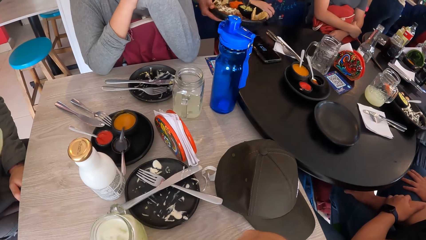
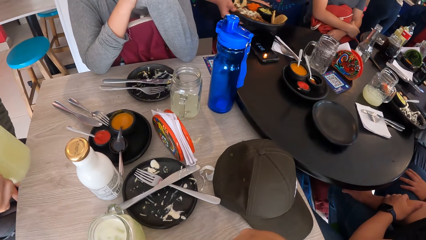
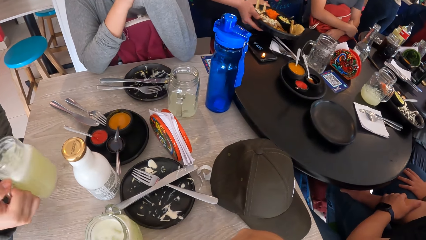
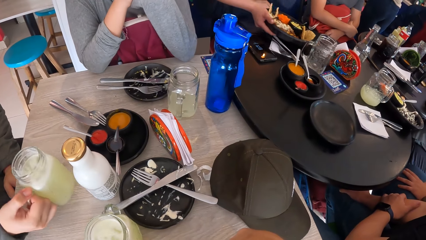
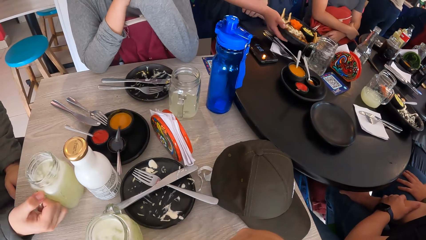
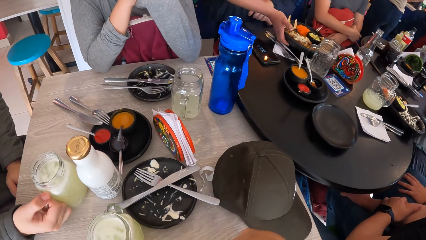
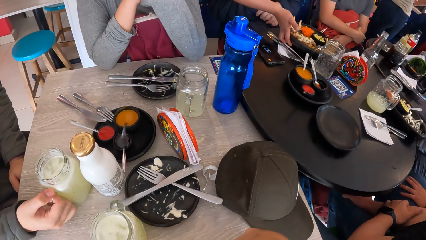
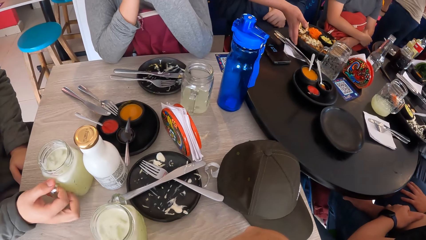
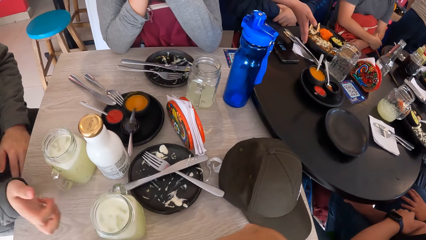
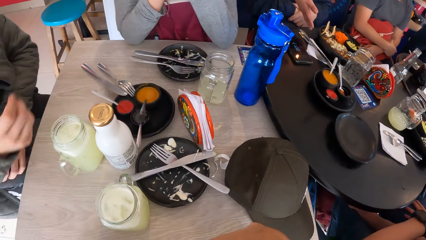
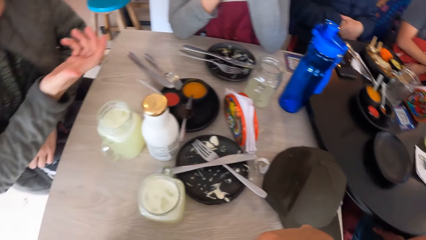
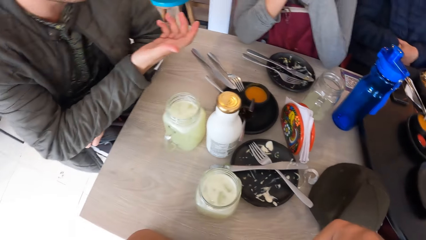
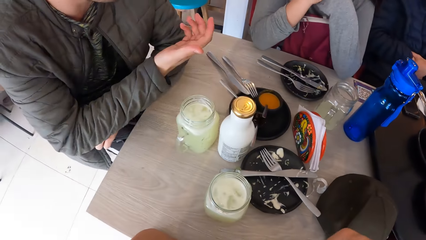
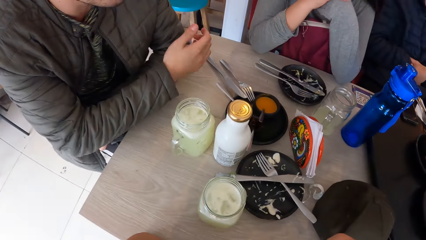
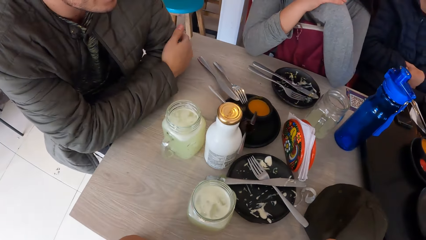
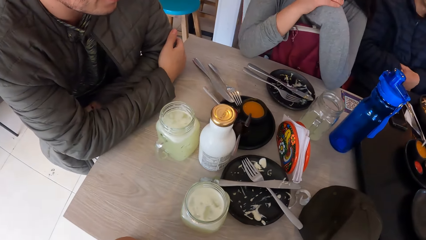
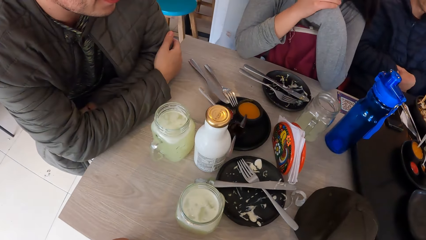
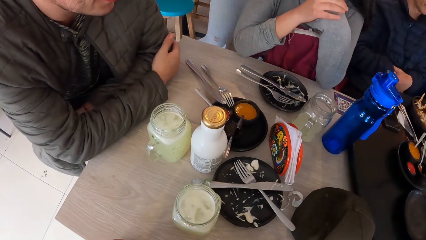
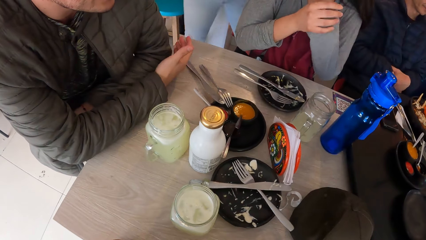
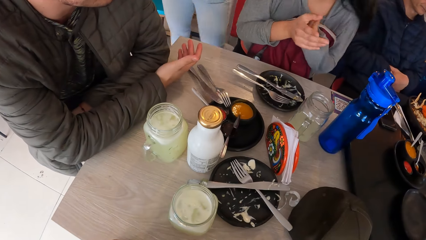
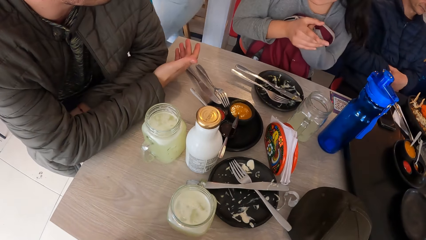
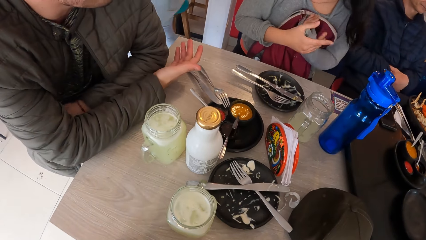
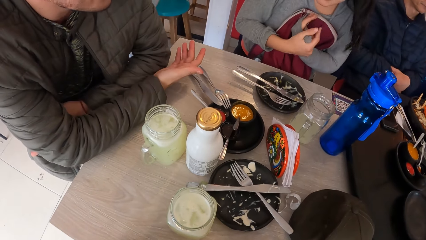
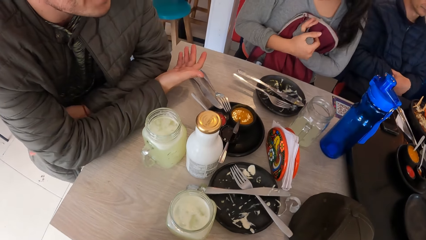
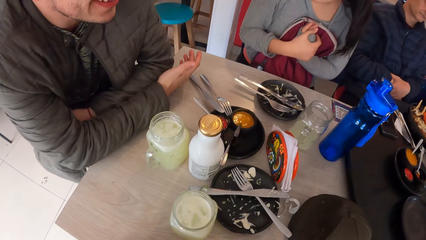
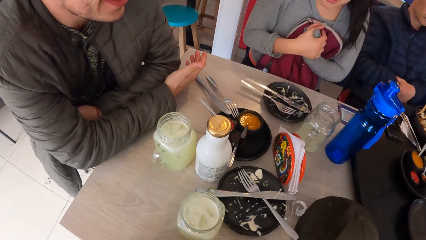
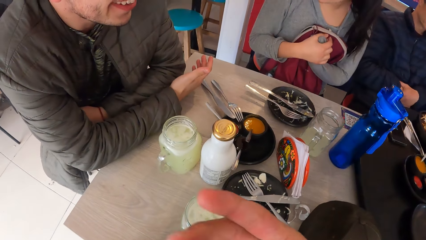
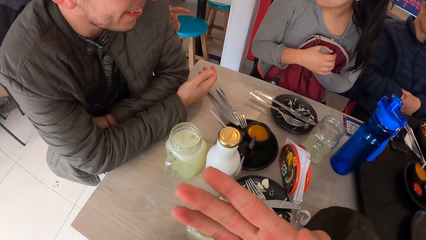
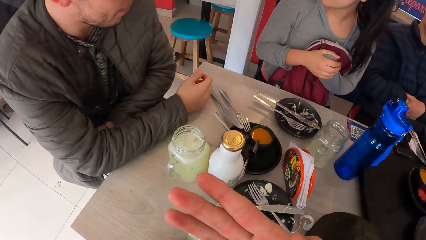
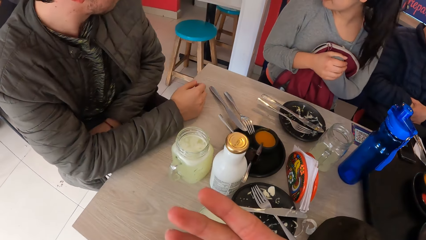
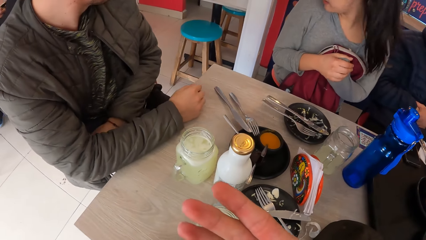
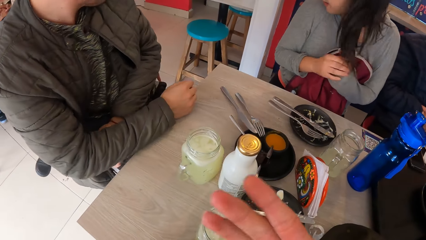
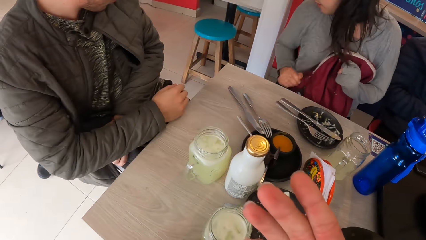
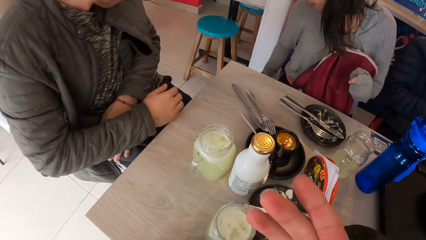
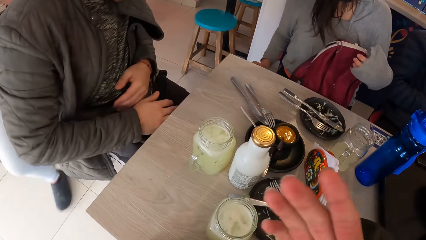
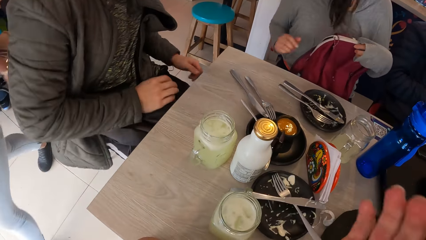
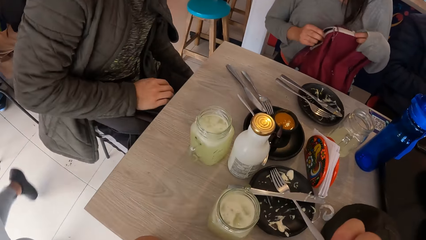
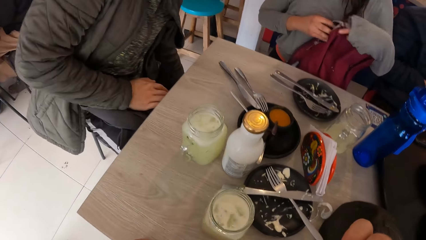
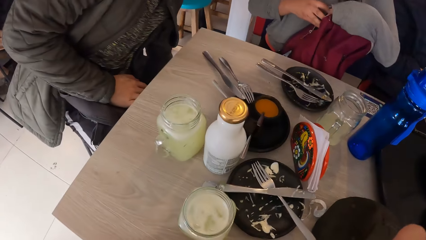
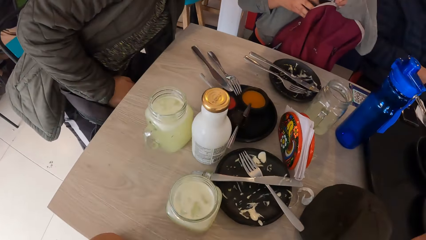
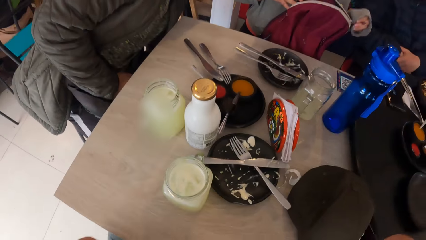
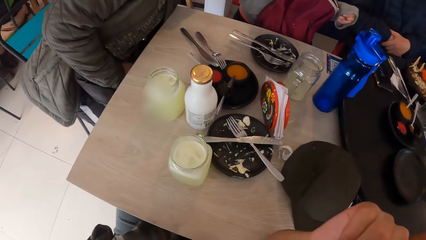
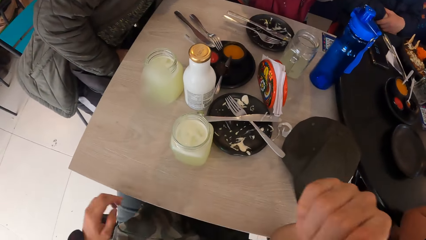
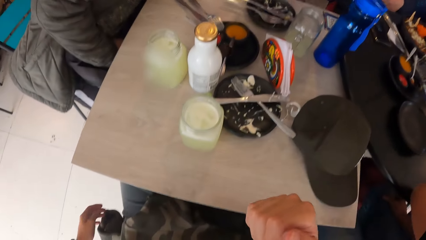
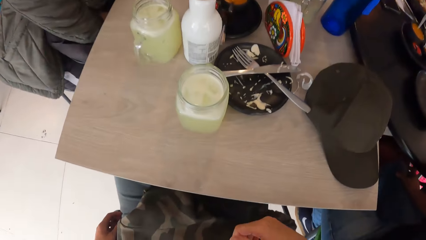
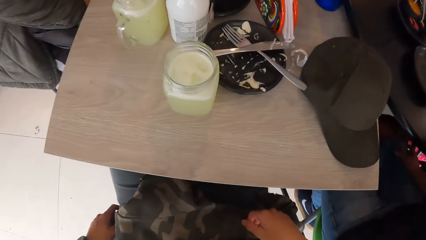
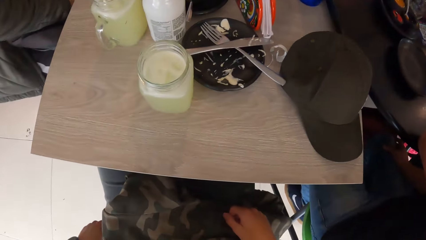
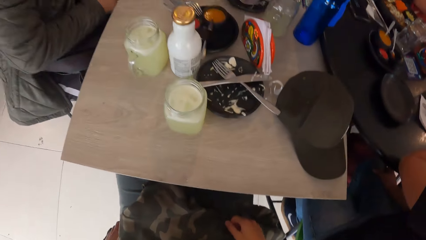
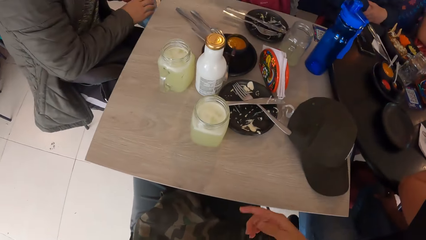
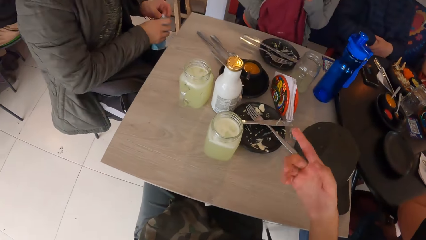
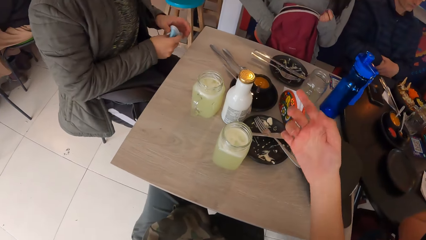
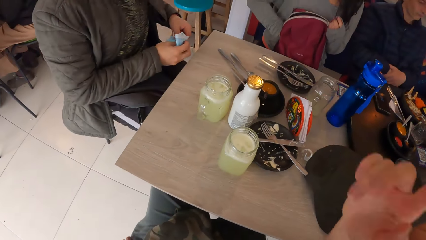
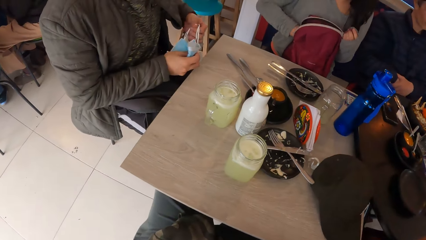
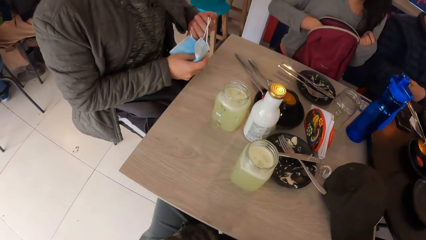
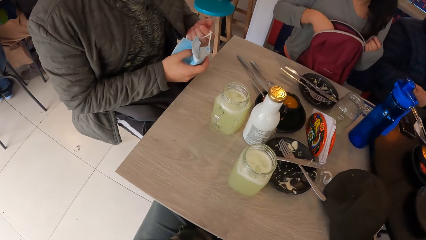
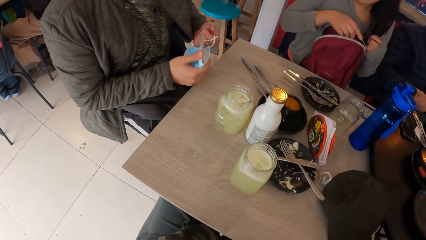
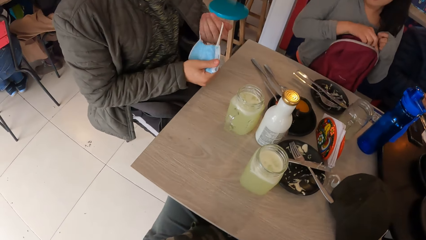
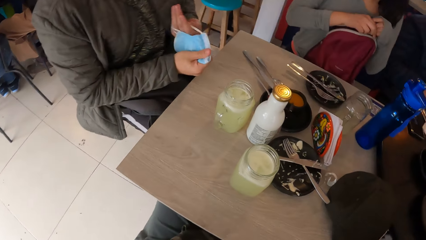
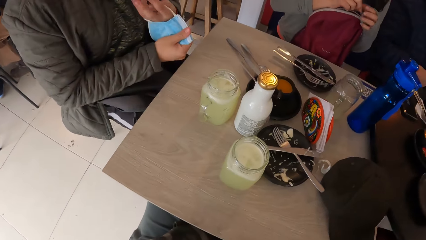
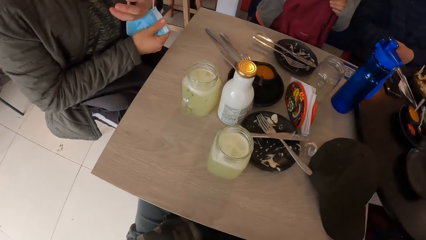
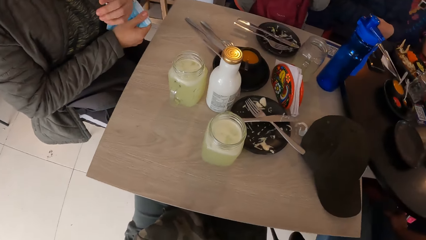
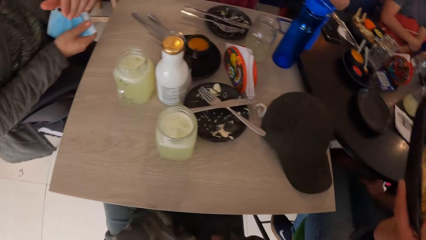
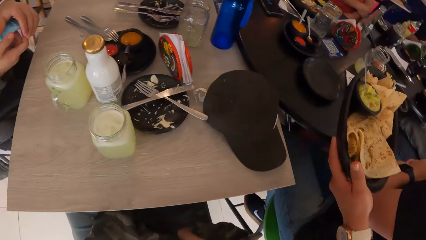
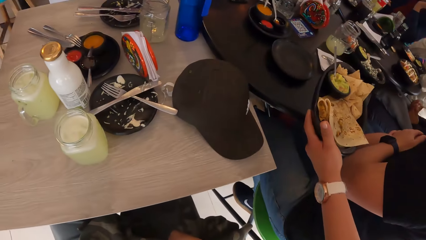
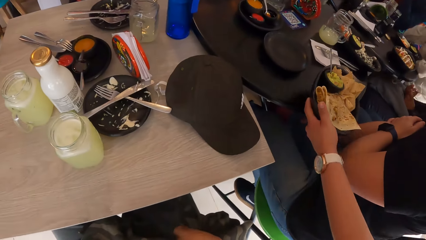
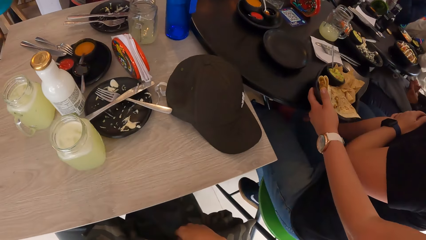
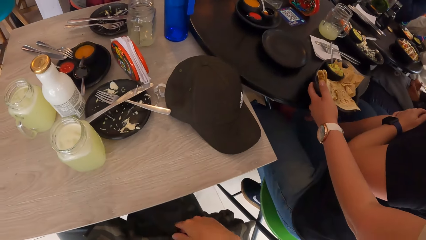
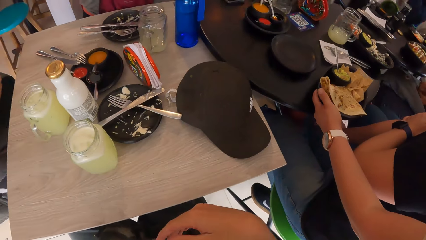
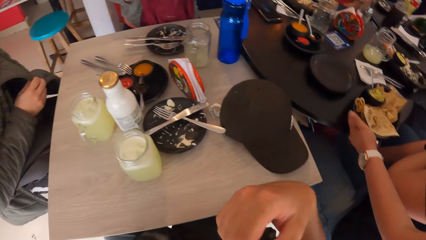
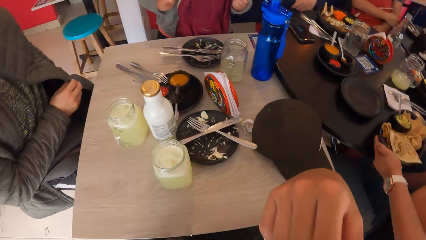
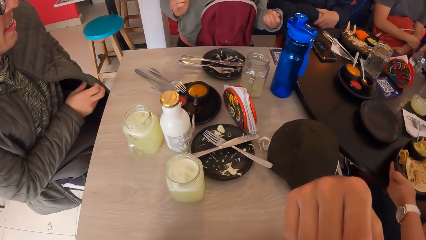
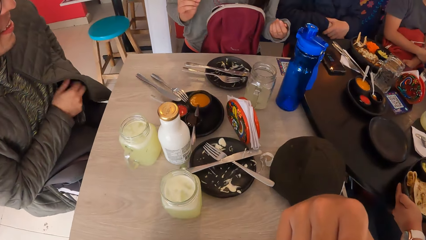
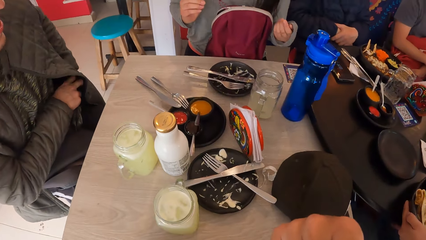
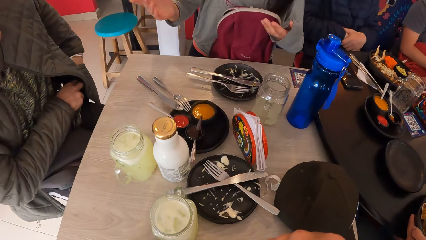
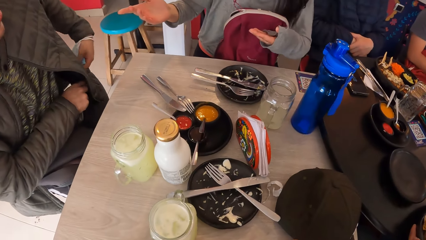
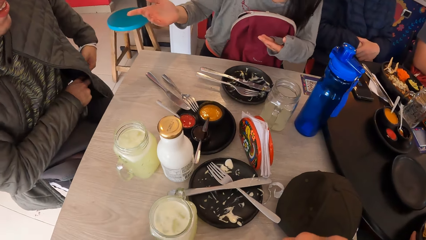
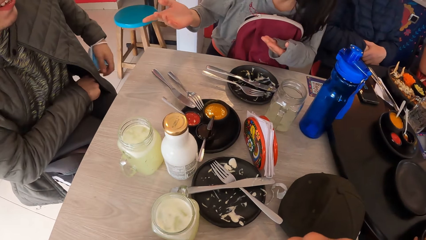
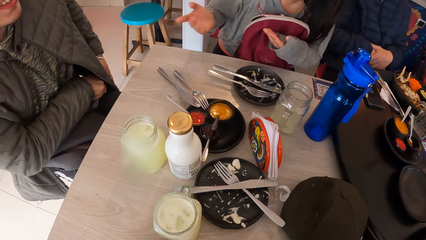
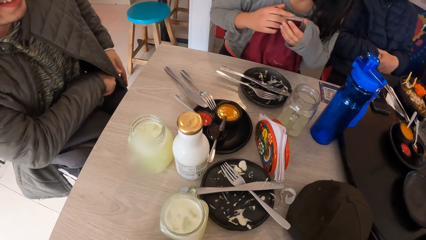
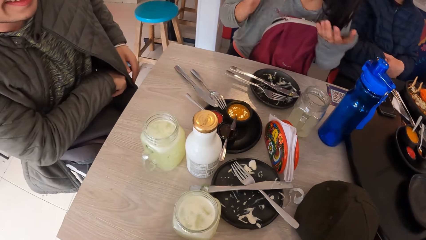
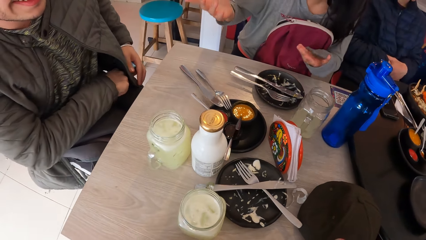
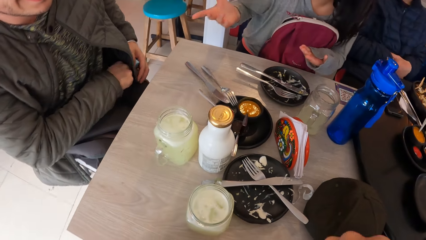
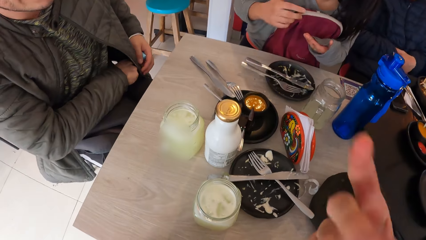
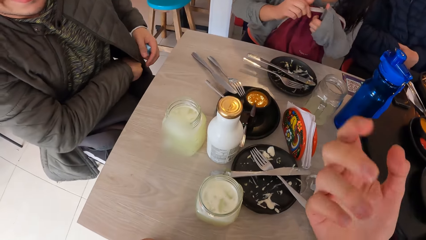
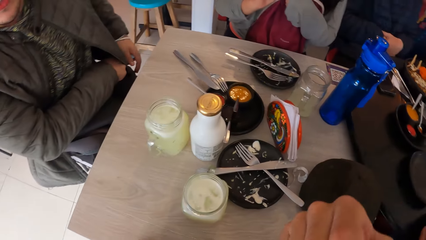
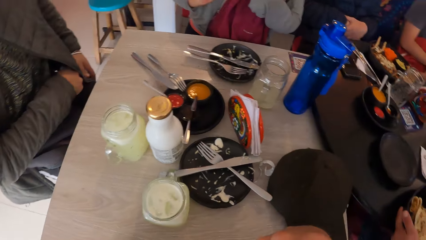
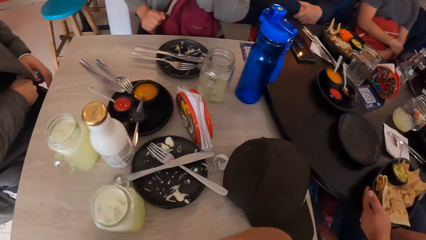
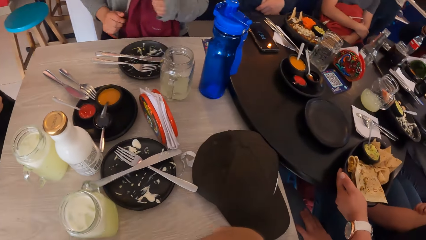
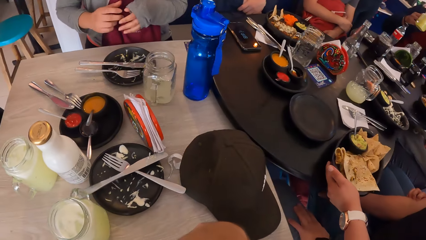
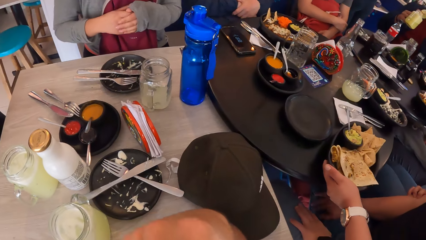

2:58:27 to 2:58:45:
The waiter puts a plate of food on the table with her right hand. A man talks to a person. A woman holds the bag with her left hand and holds the bag with her right hand. The man picks up a face mask from the floor with his left hand. The woman unzips the bag with her left hand. The man holds the face mask with his right hand and wears the face mask on his left wrist. The person searches something in the bag. The waiter puts a plate of food on the table with her left hand. The man puts his right hand into his jacket pocket and removes his left hand from his jacket pocket. The woman makes gestures with both hands.
